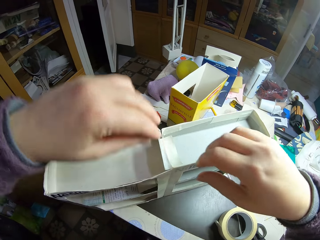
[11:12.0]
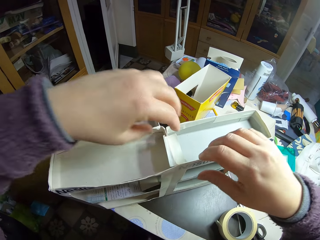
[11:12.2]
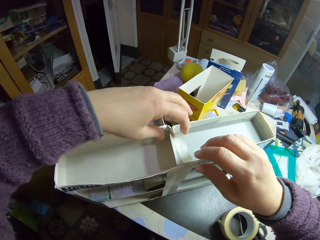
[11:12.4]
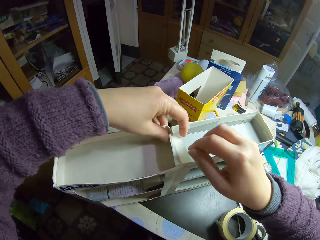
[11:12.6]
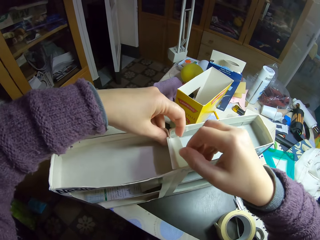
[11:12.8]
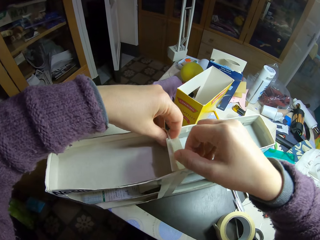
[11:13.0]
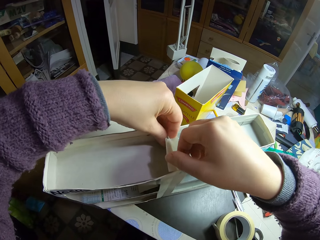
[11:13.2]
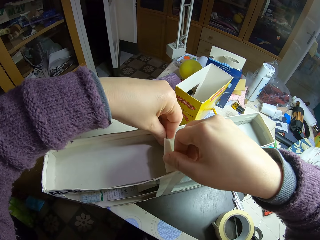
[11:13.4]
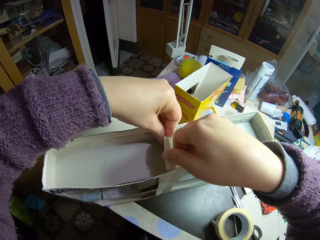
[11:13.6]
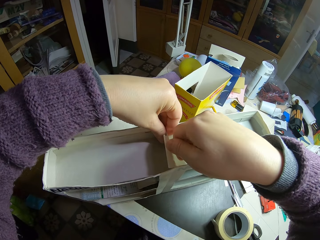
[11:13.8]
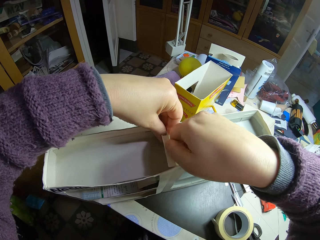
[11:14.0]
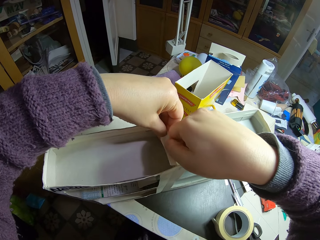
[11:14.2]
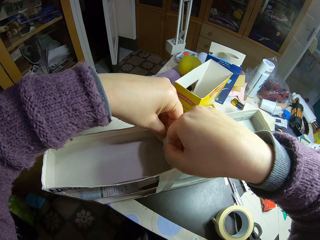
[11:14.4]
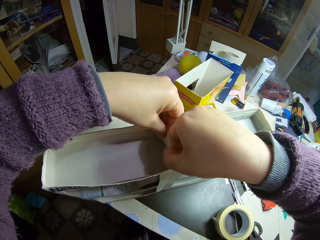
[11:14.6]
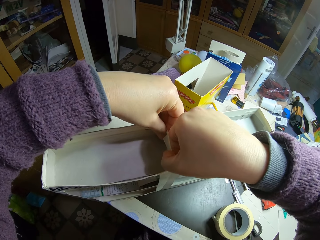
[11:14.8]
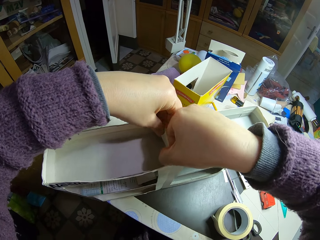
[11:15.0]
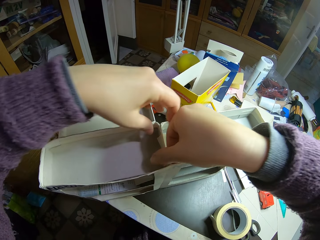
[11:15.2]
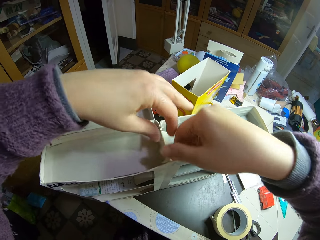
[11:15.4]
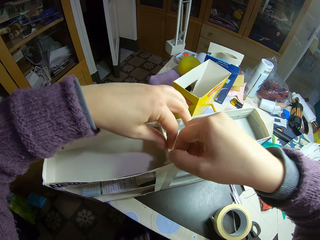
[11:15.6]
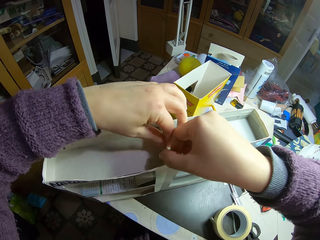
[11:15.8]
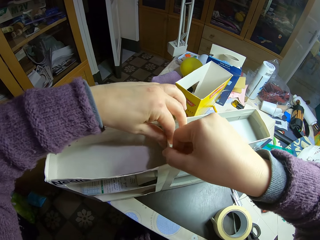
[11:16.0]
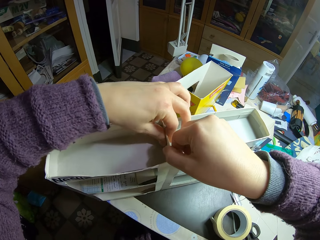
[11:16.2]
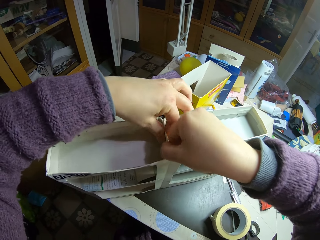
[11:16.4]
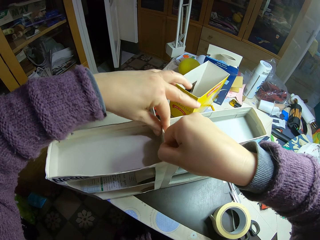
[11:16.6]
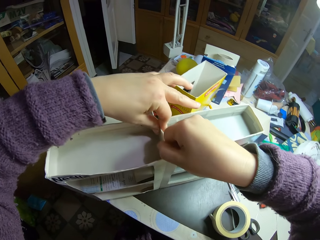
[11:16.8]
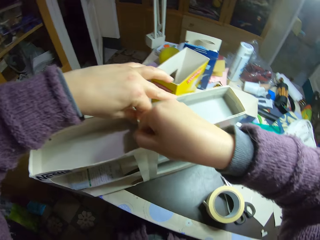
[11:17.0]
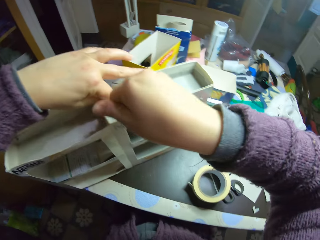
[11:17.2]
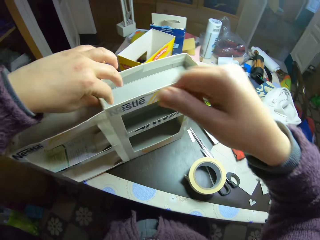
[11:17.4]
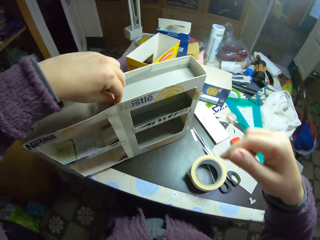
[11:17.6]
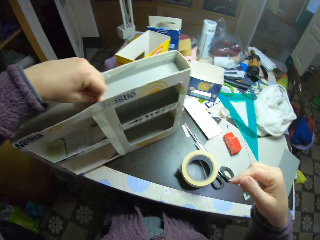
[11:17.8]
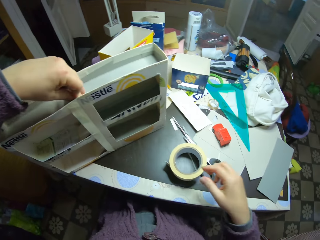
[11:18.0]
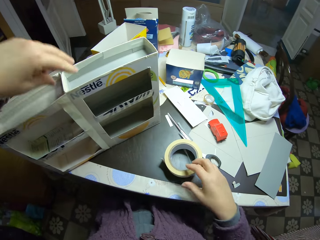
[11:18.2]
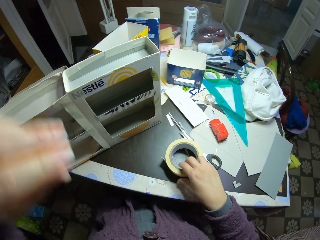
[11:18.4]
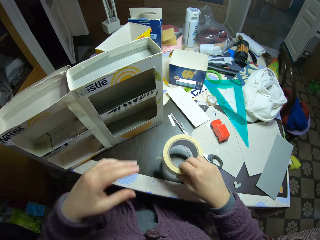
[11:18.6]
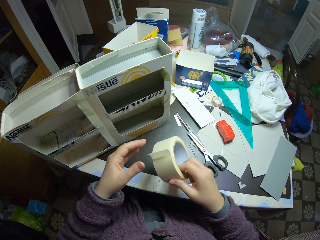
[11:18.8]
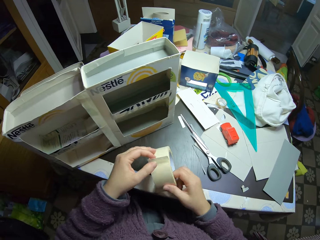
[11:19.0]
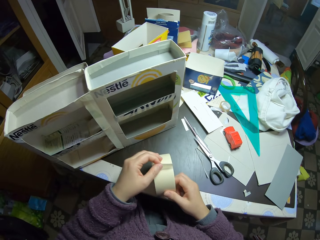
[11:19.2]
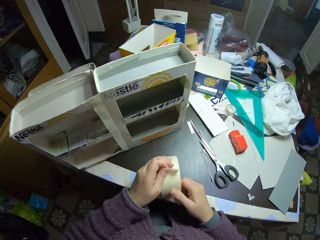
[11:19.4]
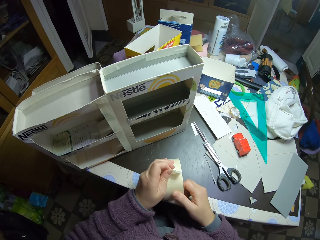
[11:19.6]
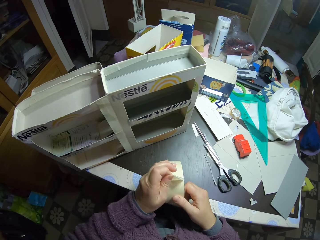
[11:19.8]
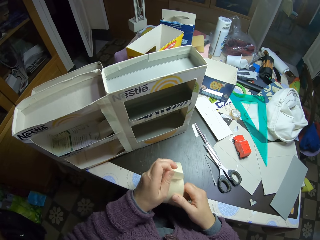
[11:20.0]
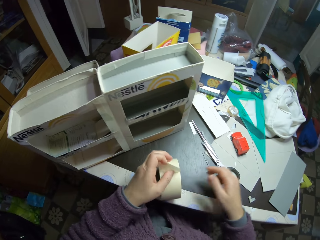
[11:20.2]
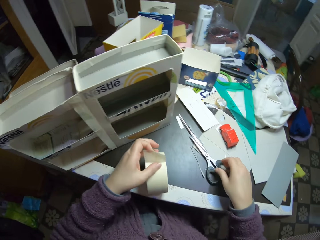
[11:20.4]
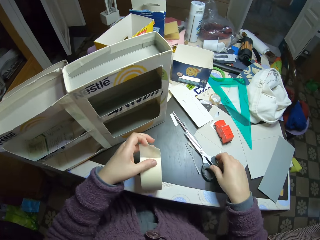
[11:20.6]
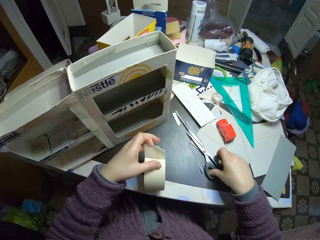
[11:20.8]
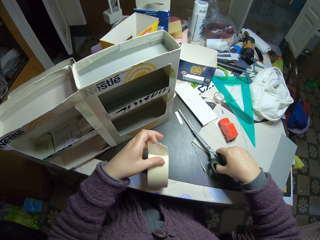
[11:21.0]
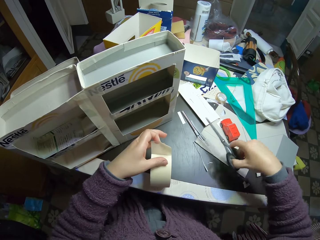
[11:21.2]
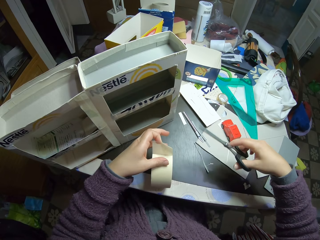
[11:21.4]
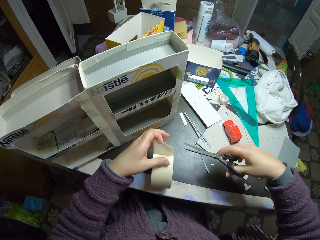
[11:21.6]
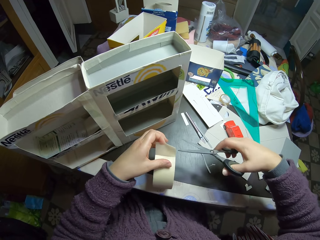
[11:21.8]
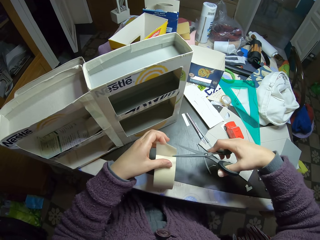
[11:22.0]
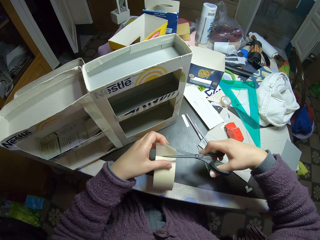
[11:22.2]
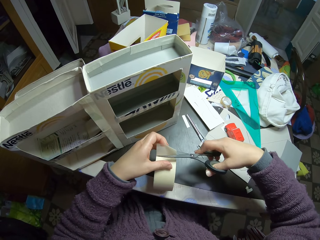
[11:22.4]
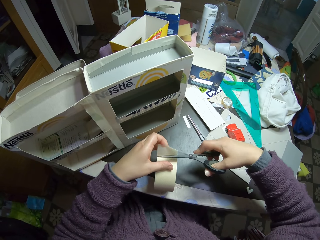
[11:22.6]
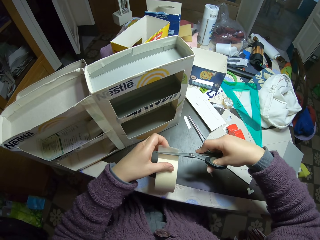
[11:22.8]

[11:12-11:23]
The camera wearer holds the carton toy car rack. They press the sellotape. They pick the paper tape or sellotape from the table. They pull the sellotape. They unwrap the paper tape. They place the sellotape on the table. They pick the scissors from the table. They cut the sellotape with the scissors.

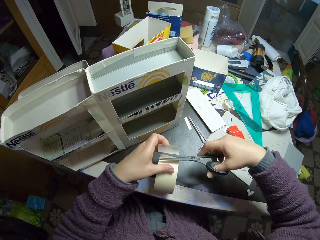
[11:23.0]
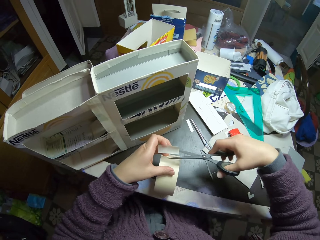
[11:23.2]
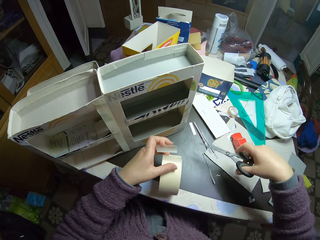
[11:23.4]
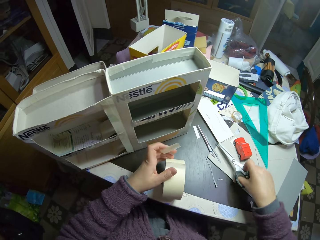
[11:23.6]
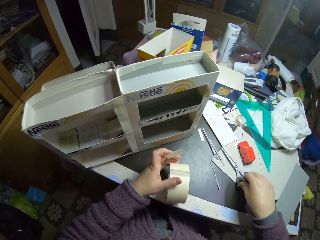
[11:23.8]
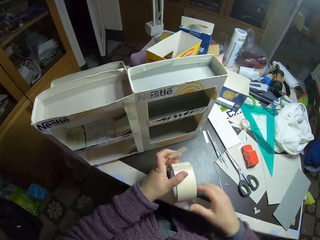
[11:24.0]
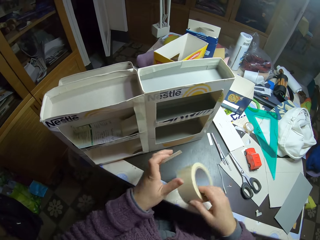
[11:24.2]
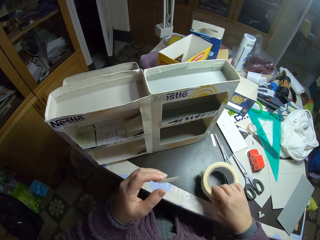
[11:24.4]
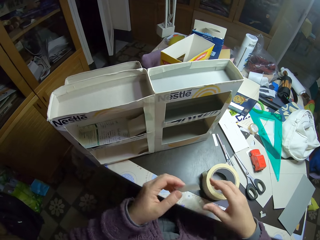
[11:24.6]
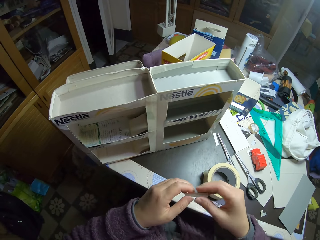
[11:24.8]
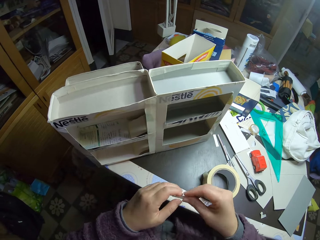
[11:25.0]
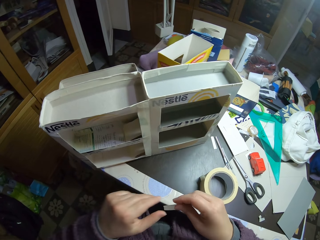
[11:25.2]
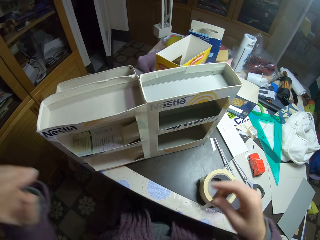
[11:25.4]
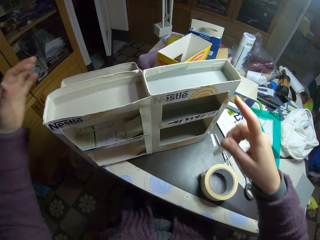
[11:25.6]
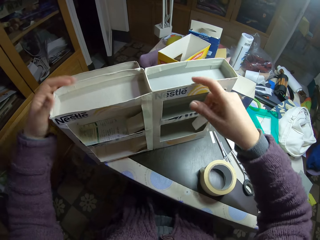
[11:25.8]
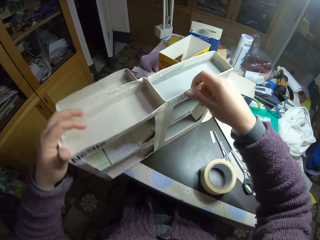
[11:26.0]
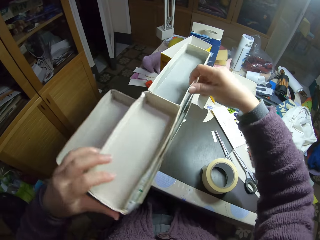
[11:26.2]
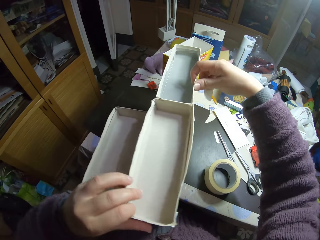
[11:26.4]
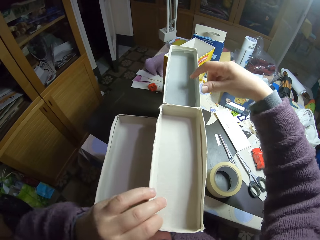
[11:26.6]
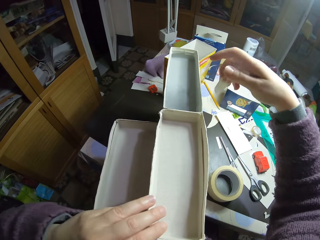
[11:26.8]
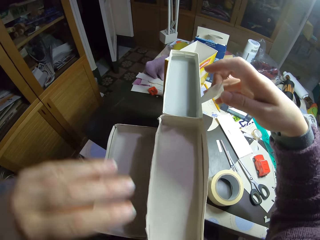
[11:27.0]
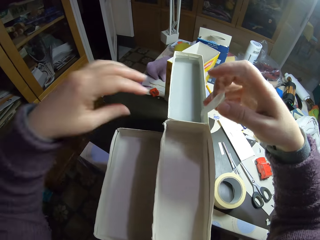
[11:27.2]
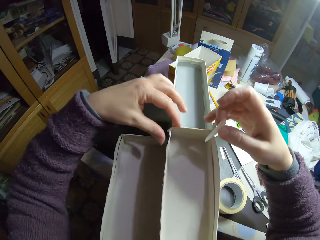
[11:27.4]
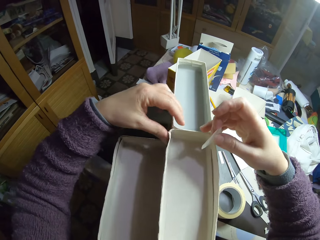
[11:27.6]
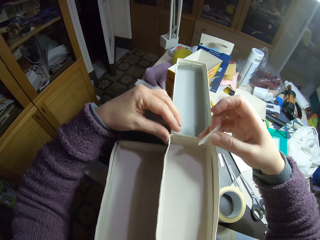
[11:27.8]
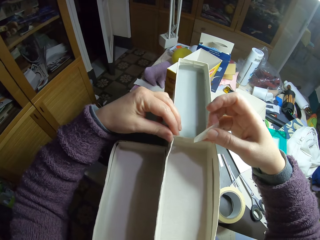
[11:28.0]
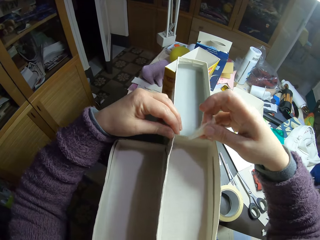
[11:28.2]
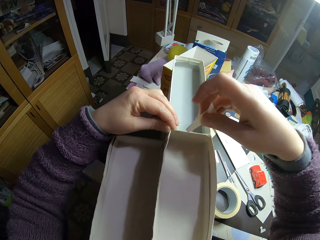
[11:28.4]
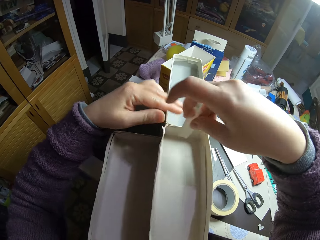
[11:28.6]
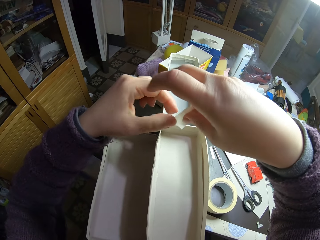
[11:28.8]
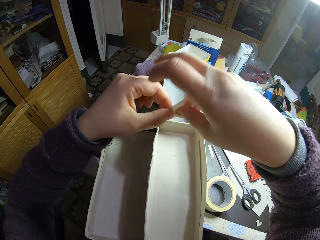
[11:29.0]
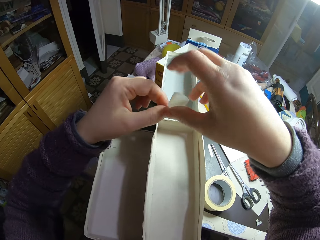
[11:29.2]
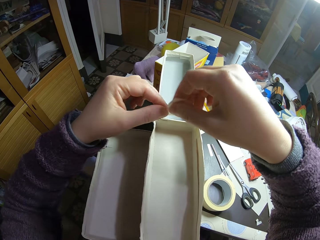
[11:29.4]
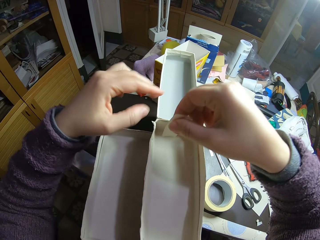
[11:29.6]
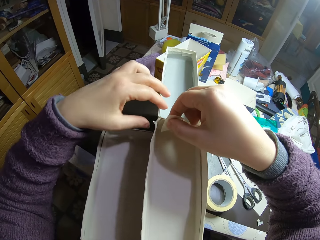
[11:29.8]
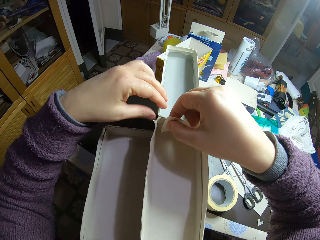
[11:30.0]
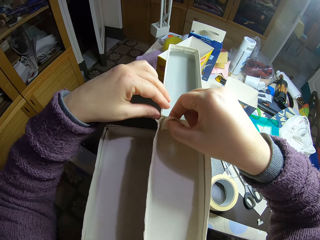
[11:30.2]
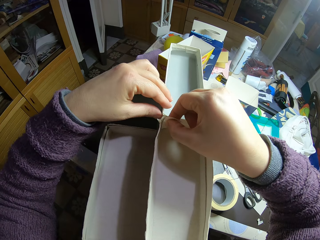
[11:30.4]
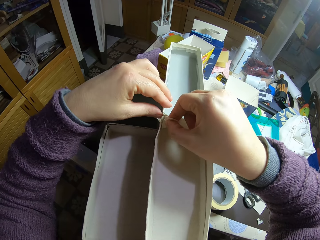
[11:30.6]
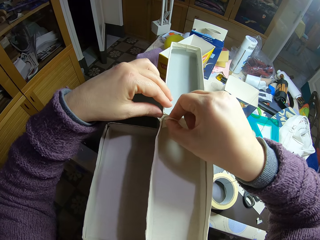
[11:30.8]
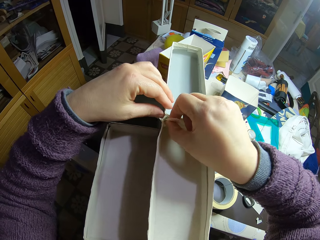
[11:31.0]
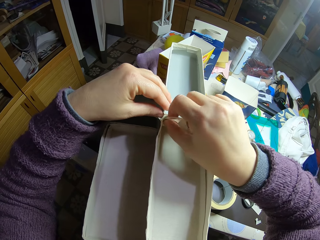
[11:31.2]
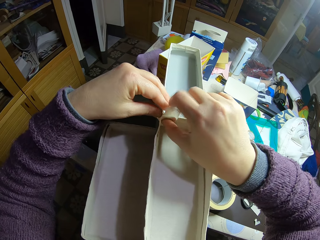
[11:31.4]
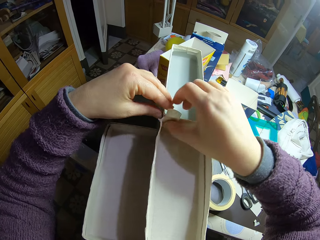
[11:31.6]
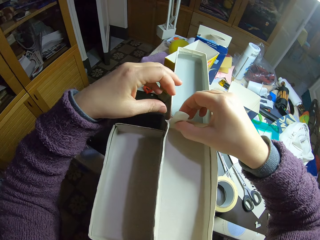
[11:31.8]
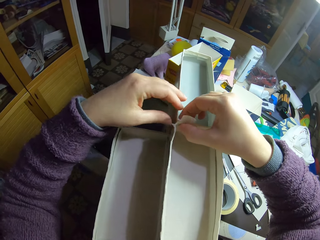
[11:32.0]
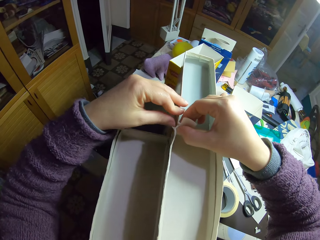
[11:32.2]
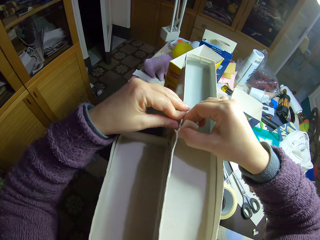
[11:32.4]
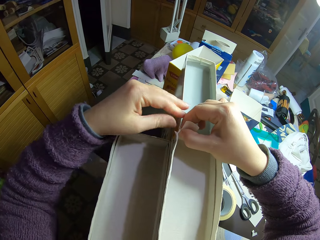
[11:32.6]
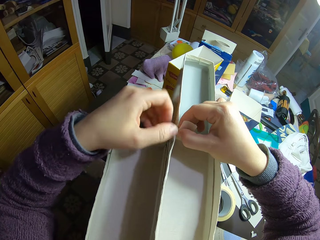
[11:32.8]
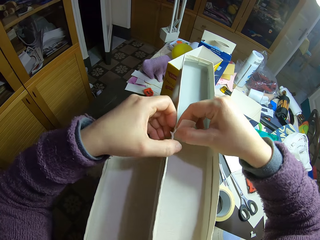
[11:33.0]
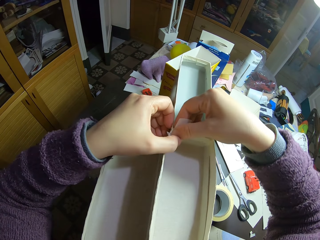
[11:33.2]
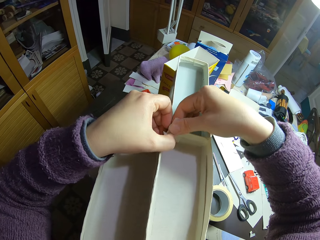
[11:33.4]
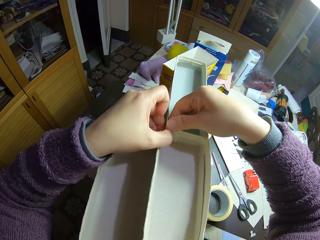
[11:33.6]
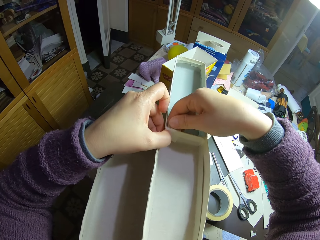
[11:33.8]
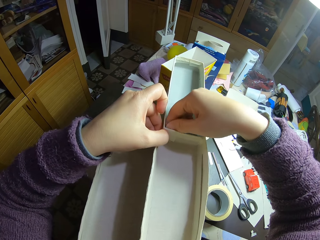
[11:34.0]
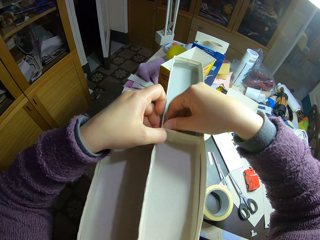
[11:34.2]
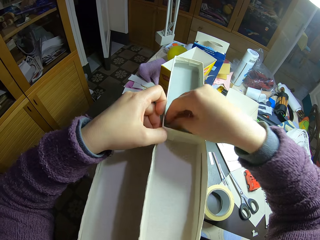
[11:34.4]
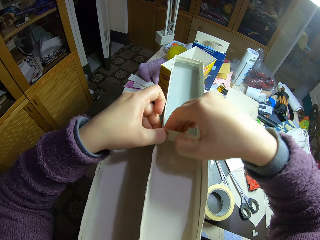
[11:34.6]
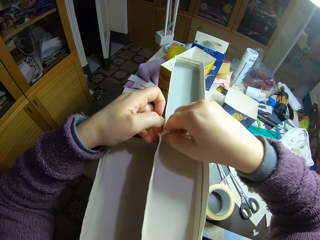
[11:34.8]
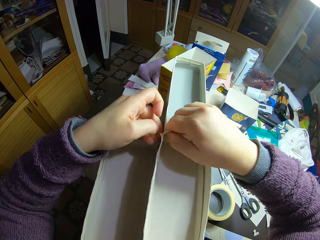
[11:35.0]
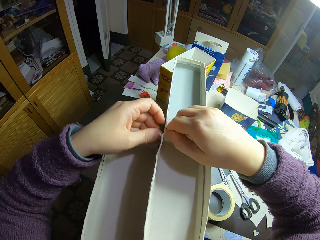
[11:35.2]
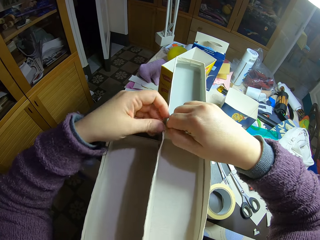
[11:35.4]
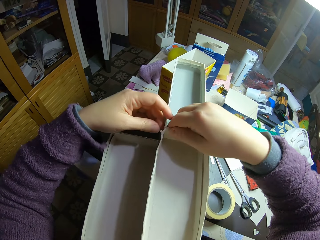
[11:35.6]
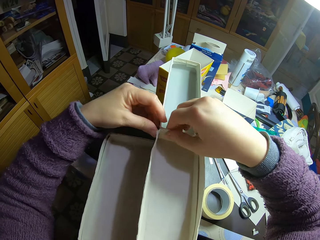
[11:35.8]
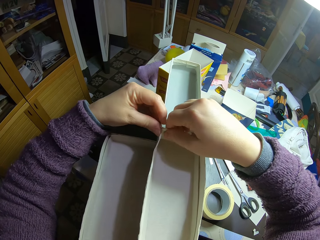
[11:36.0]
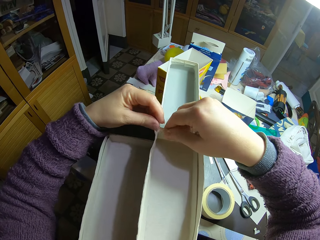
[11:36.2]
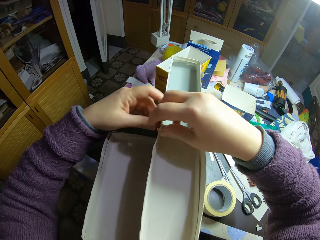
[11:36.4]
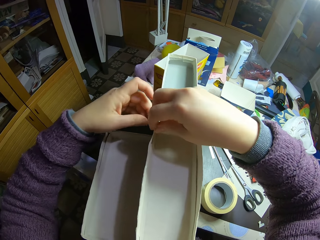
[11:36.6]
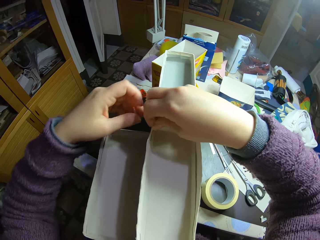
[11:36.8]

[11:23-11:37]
The camera wearer holds the sellotape piece. They place the scissors on the table. They pick the sellotape and place the sellotape on the table. They pass the sellotape piece to the right hand. They turn the carton toy car rack. They move the paper model on the table. They hold the carton toy car rack. They unhand the carton car rack. They gum the paper model with the paper tape. They hold the sellotape with both hands. They hold the sellotape with one hand. They press the carton toy car rack. They tape the carton toy car rack. They press the carton toy car rack.
